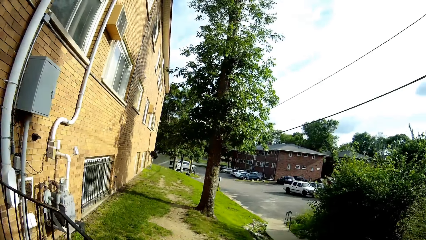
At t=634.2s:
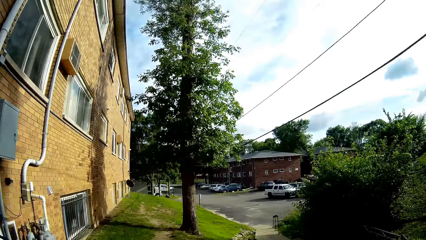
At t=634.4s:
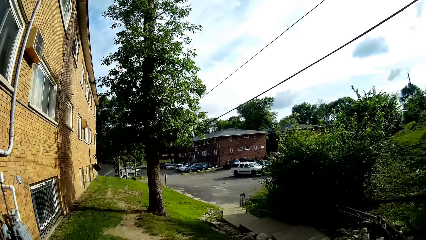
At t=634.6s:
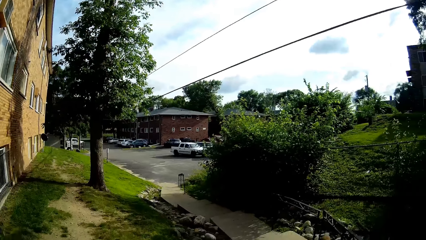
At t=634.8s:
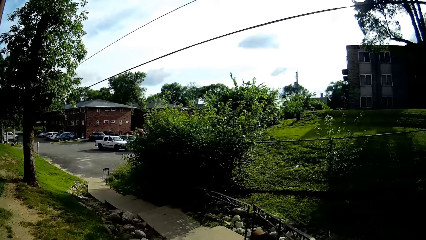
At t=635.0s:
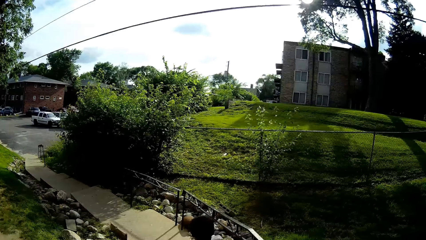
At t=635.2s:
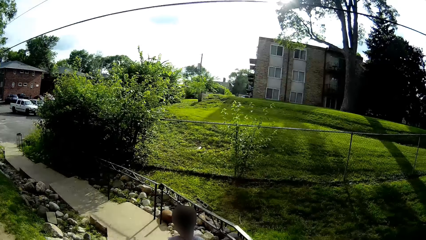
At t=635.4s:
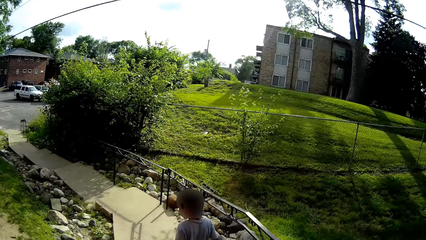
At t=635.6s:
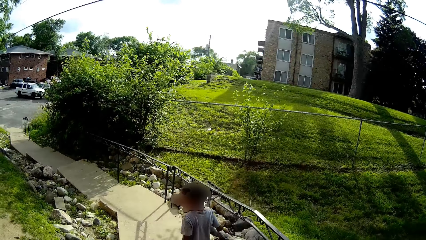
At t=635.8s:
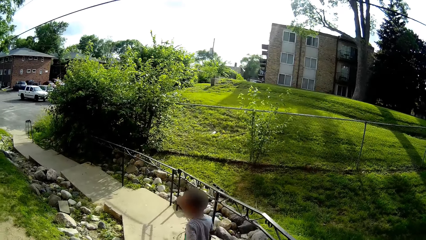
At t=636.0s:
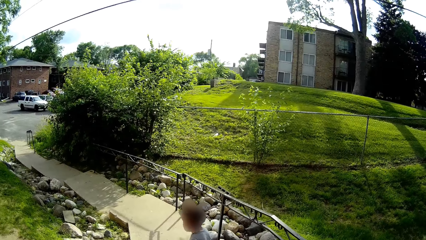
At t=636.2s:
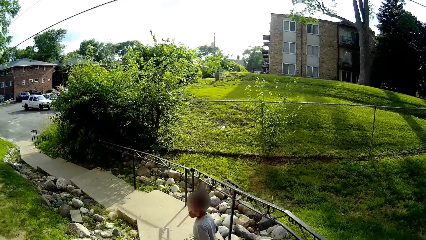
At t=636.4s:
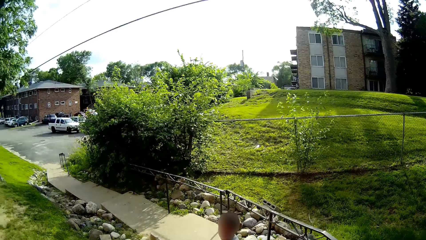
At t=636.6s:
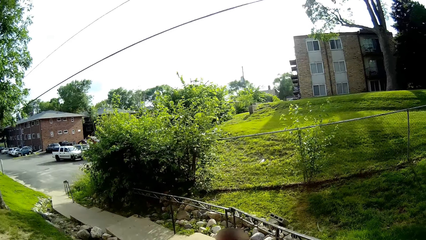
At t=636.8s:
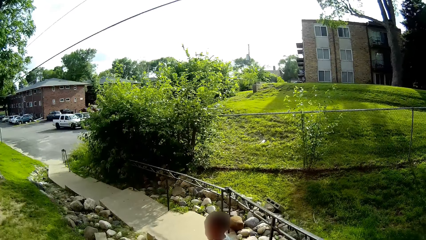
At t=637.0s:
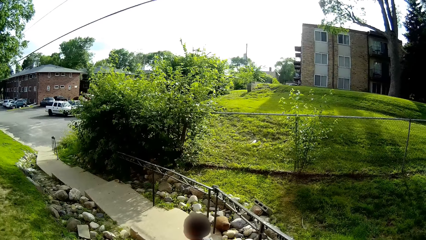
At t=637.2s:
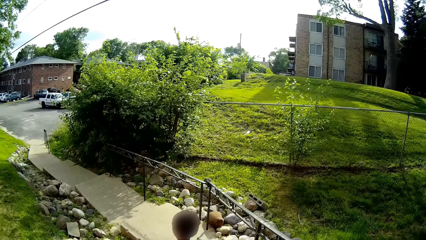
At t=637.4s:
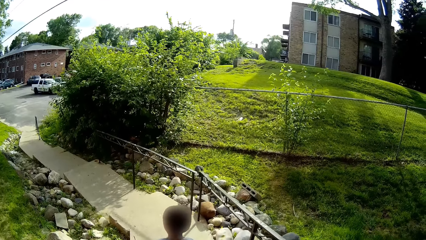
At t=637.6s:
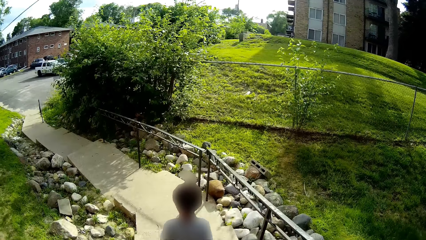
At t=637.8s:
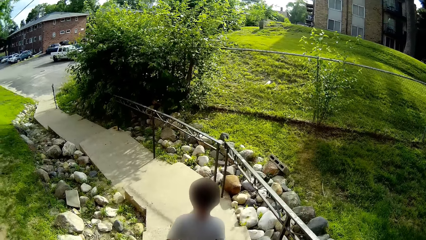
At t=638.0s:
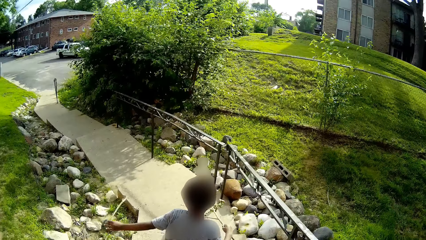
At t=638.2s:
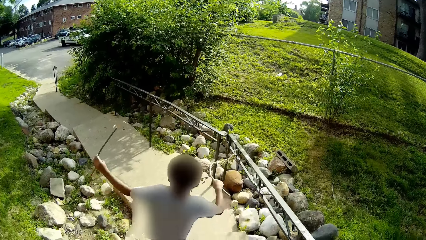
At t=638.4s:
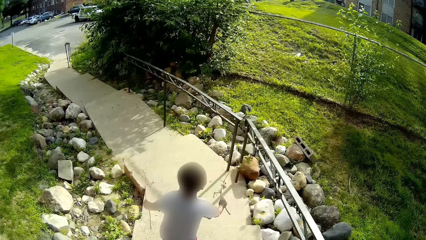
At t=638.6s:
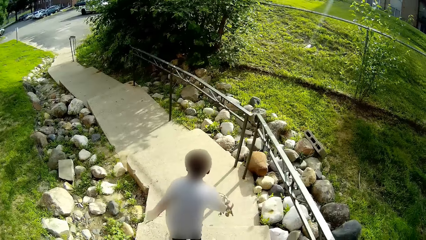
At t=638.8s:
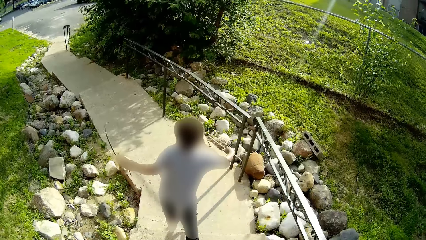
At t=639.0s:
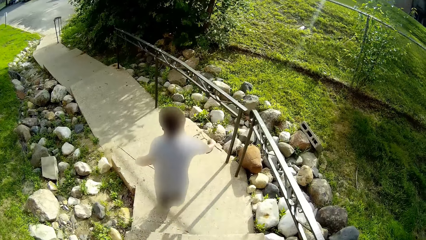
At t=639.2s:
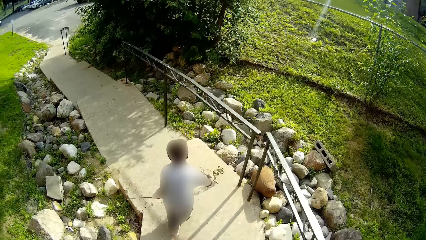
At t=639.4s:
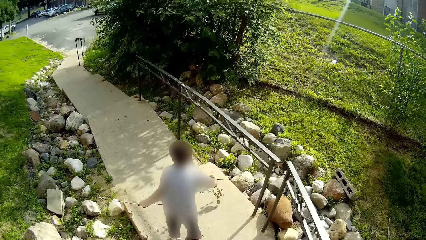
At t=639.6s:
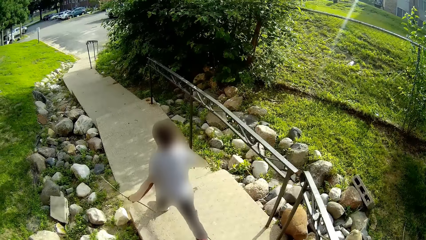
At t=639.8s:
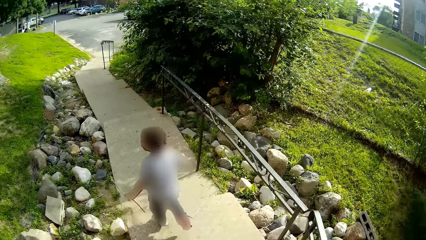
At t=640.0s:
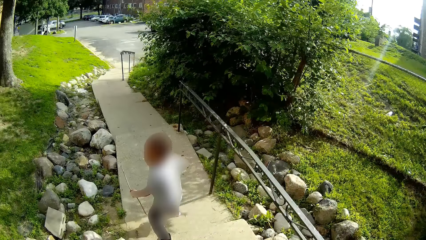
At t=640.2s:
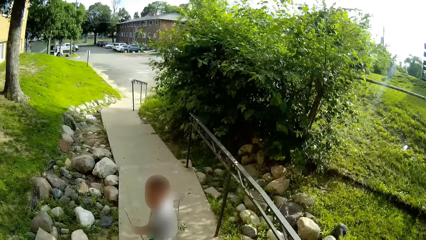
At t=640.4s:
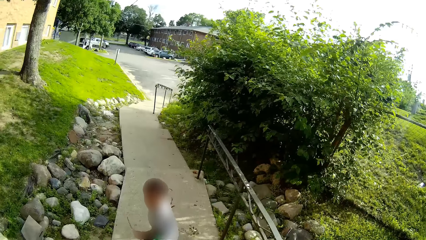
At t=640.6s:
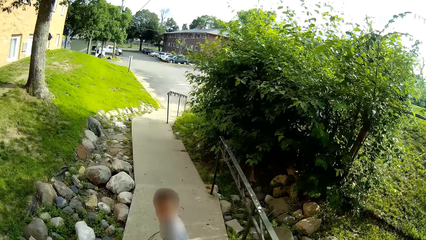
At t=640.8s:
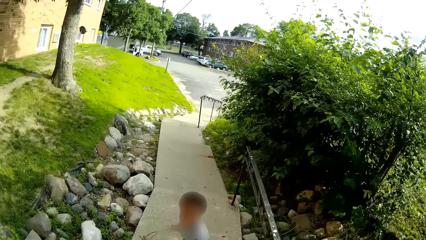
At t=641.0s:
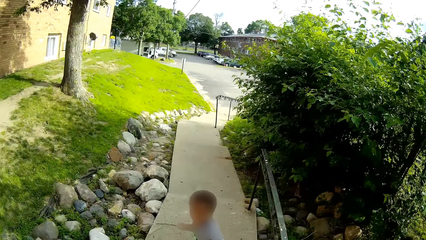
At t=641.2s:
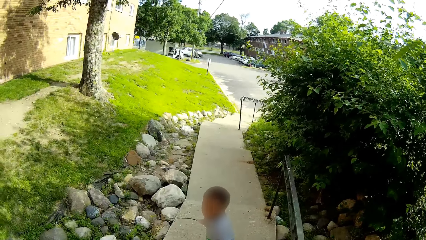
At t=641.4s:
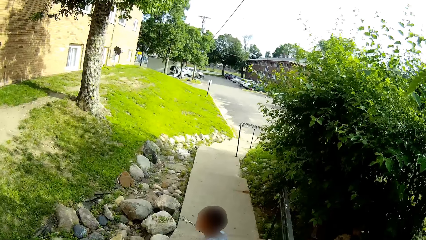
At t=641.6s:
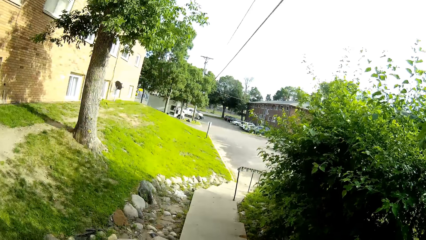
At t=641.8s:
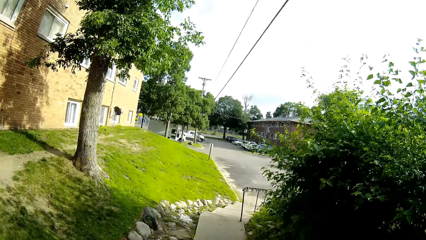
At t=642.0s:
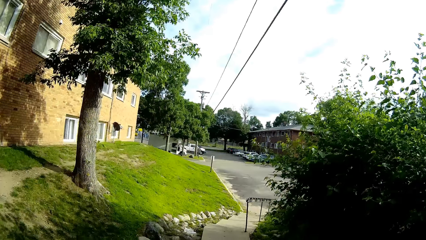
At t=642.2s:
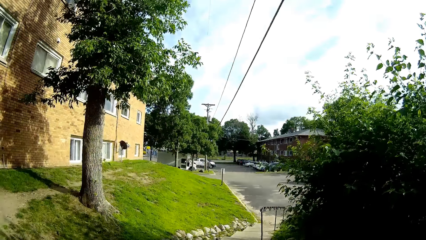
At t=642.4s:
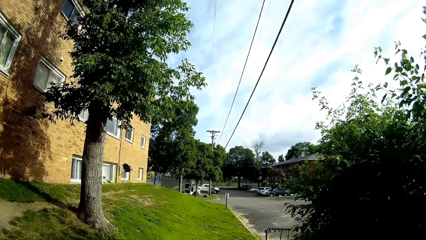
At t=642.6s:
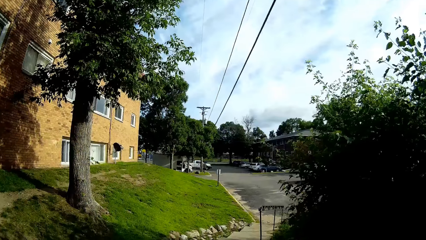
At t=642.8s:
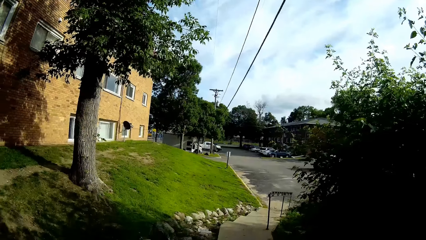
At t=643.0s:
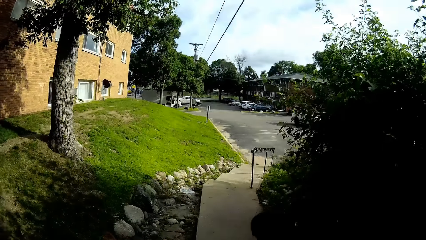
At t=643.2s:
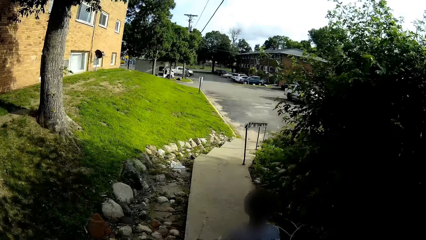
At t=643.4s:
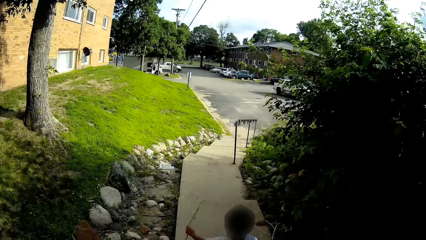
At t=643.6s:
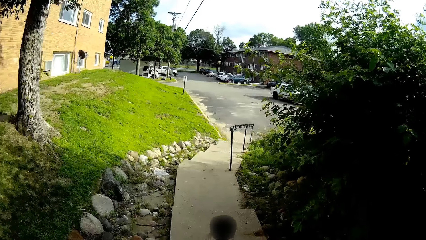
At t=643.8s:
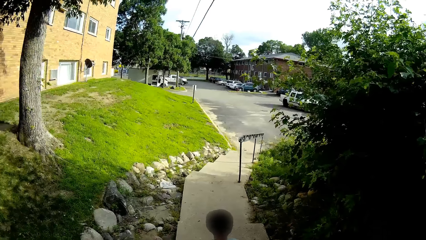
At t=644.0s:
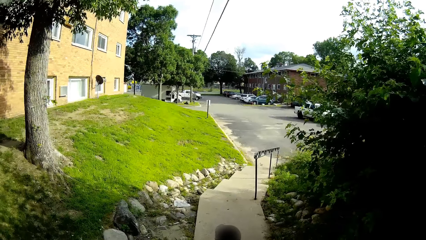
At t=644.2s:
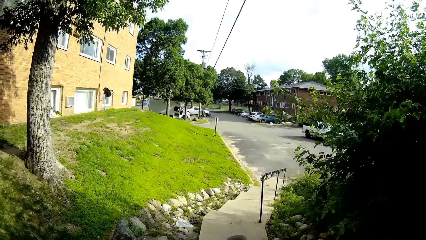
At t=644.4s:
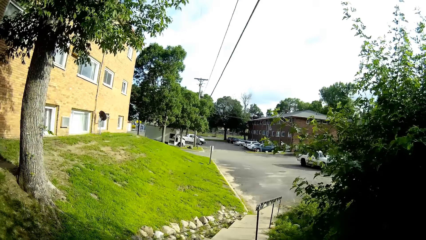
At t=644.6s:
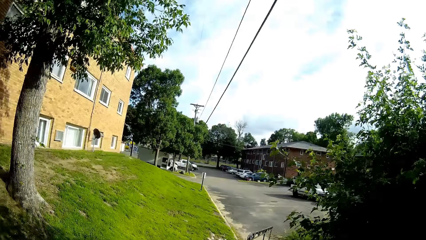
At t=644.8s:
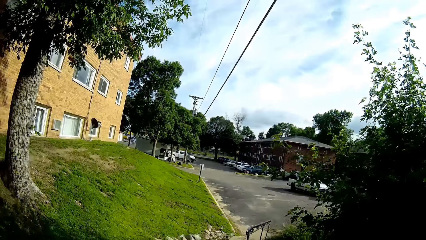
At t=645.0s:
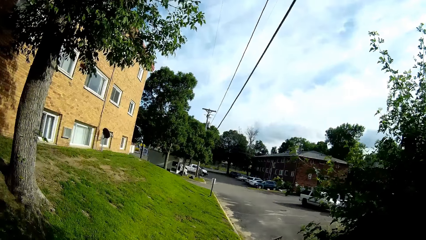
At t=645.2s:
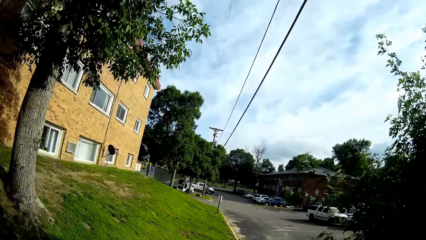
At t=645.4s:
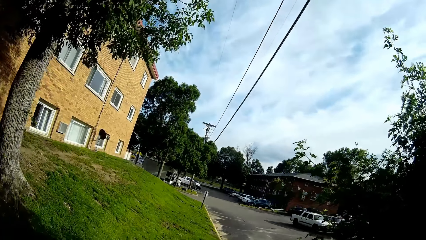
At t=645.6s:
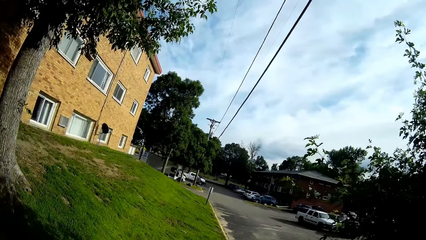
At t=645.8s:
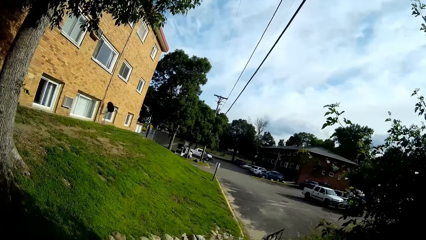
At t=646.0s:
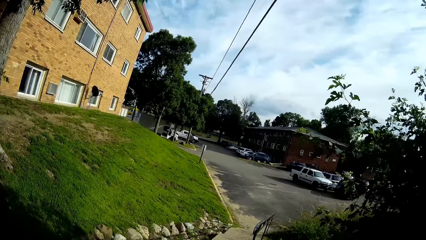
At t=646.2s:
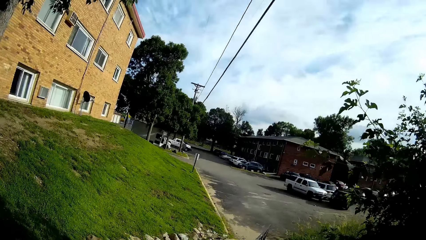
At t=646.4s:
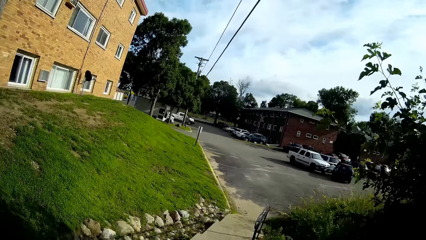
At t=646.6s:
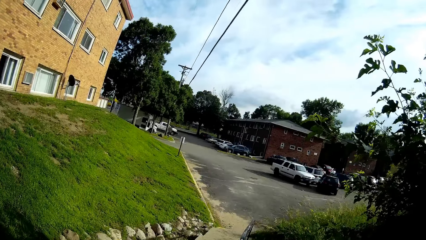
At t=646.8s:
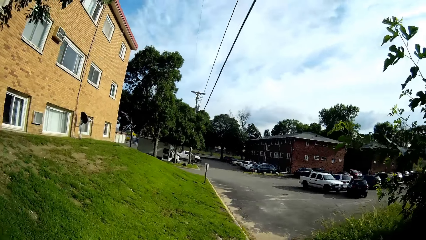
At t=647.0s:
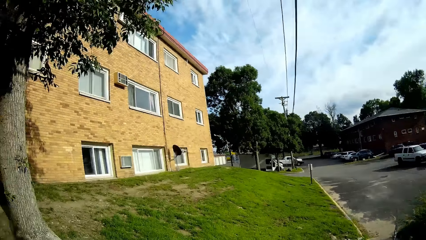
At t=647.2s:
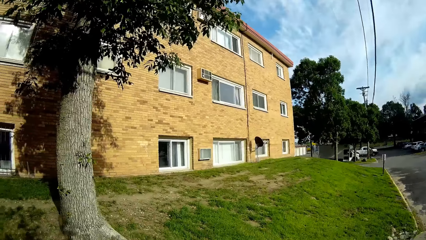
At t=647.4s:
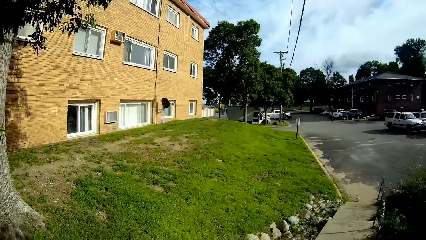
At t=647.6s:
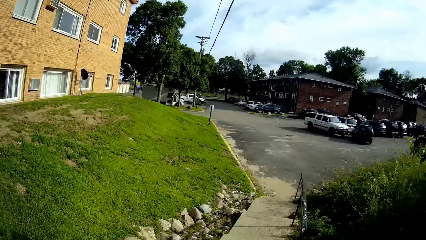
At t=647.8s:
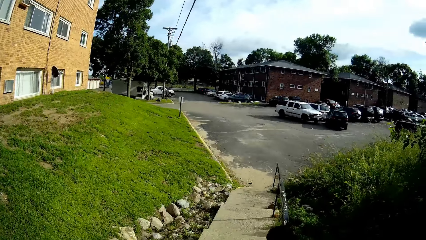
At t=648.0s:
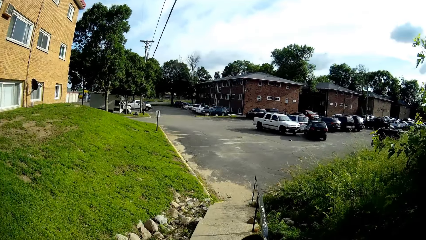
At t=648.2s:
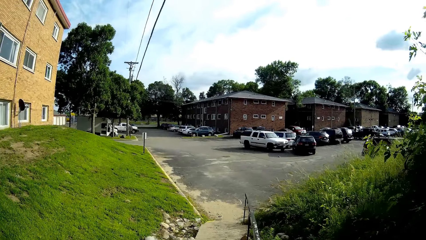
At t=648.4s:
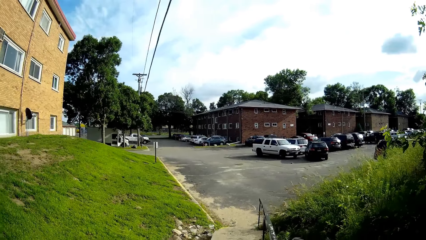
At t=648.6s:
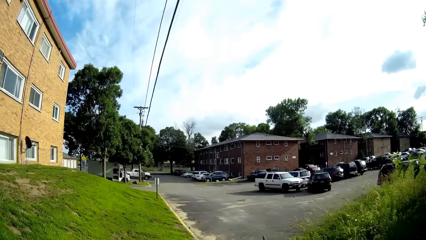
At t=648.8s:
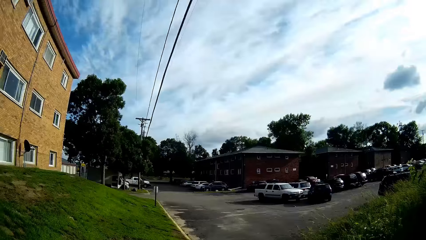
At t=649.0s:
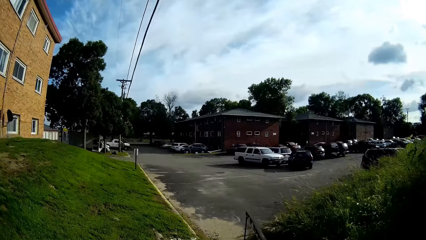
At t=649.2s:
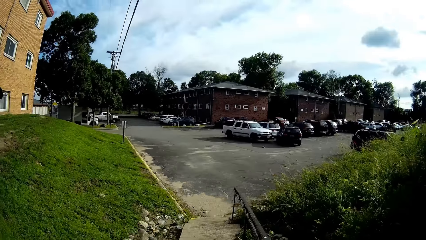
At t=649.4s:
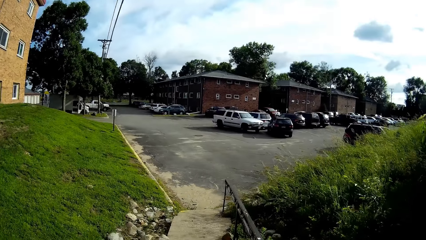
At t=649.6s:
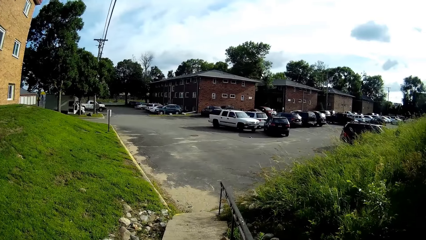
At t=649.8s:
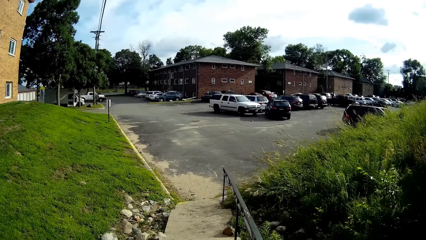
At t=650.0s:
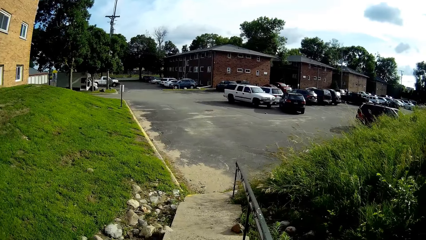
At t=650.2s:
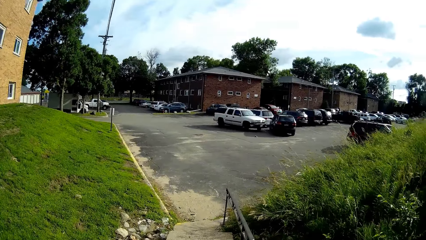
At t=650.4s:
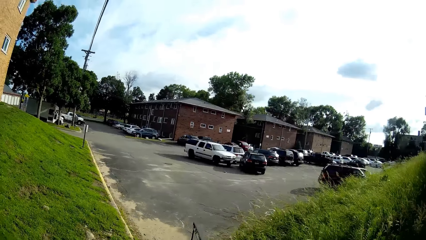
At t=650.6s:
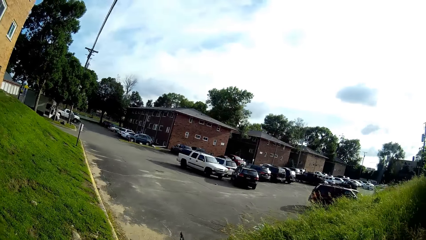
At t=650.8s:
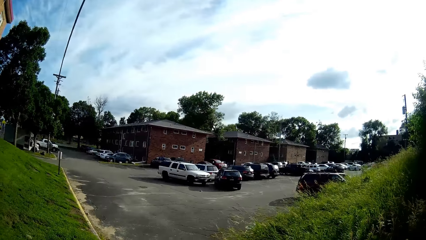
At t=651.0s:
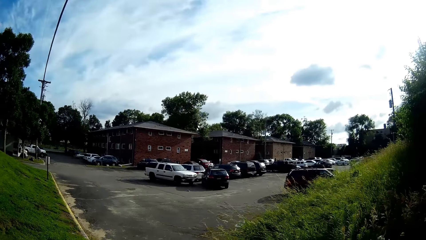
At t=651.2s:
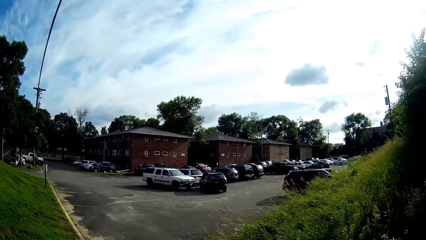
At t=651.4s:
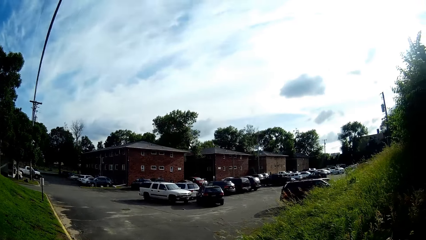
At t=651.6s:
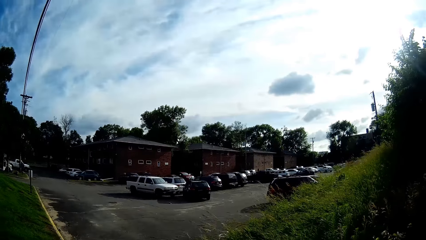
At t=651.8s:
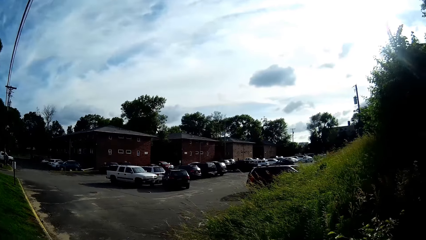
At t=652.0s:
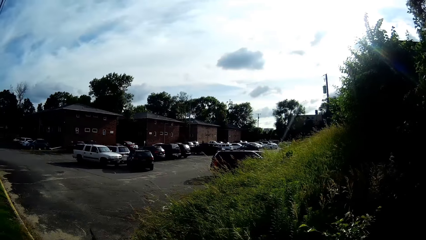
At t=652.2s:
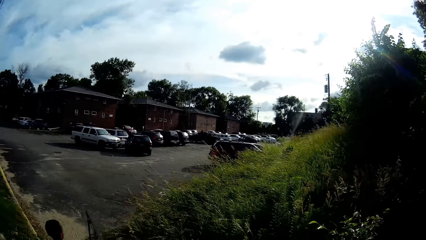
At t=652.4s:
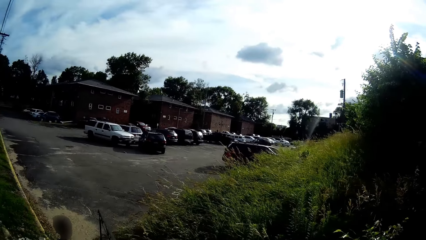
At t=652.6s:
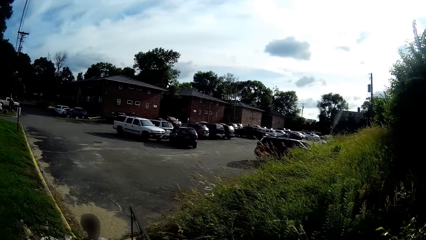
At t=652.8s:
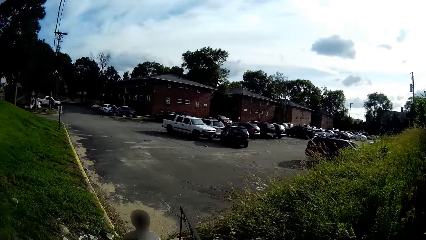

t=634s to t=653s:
The camera wearer converses with the boy. The boy walks down some steps. The camera wearer walks down the steps. The boy jumps along the walkway and holds a stick with the left hand. The camera wearer walks on the walkway.
